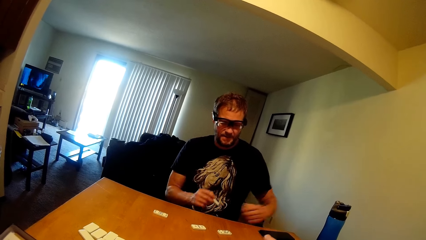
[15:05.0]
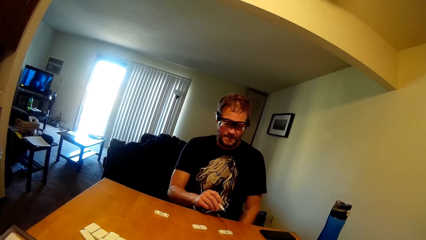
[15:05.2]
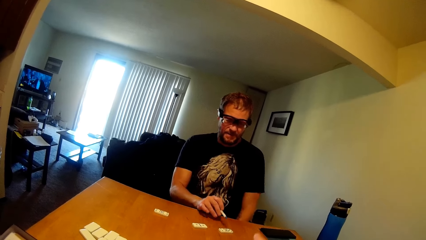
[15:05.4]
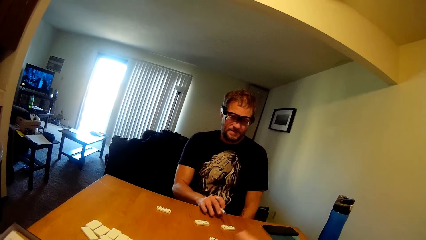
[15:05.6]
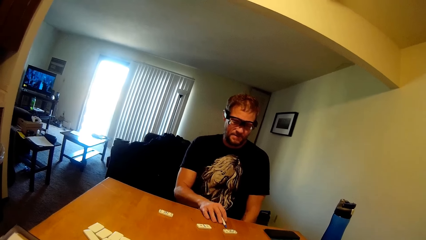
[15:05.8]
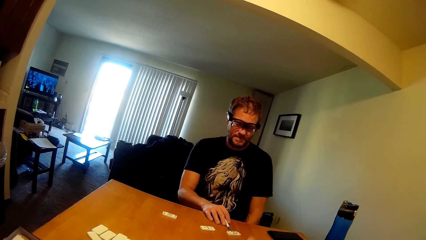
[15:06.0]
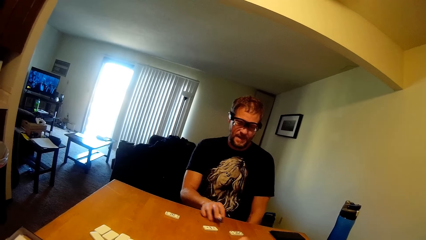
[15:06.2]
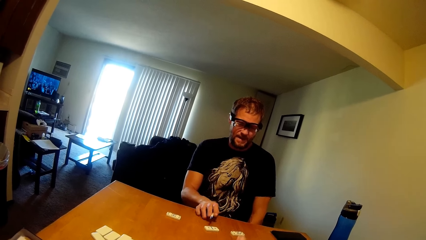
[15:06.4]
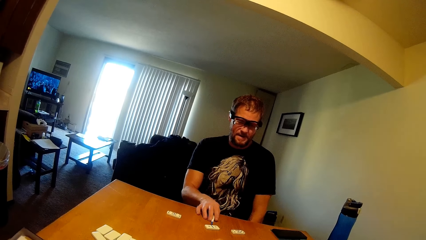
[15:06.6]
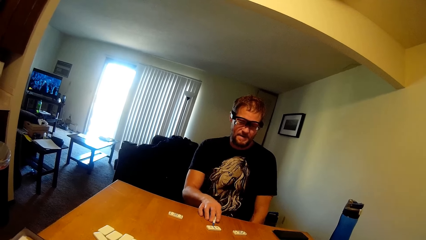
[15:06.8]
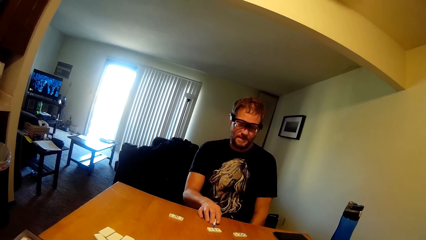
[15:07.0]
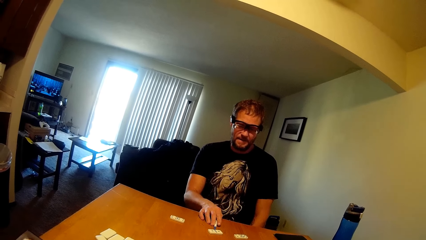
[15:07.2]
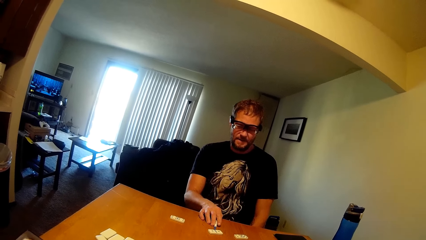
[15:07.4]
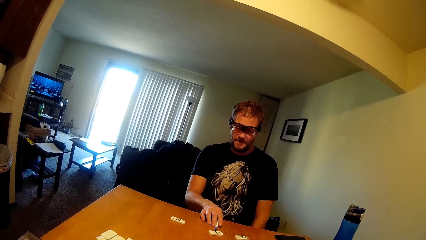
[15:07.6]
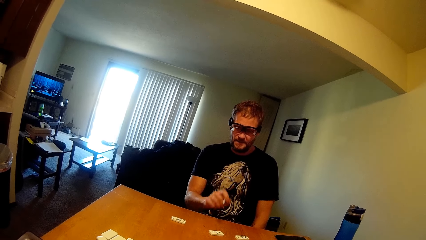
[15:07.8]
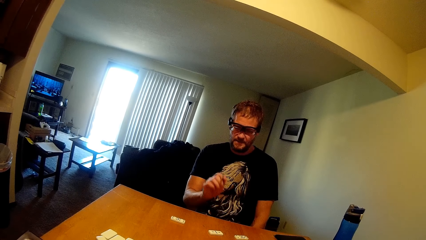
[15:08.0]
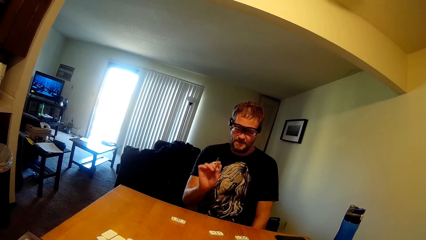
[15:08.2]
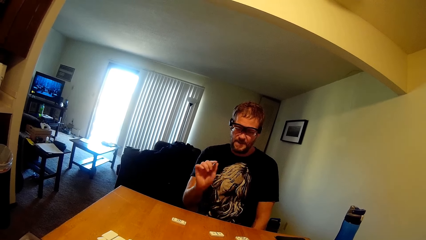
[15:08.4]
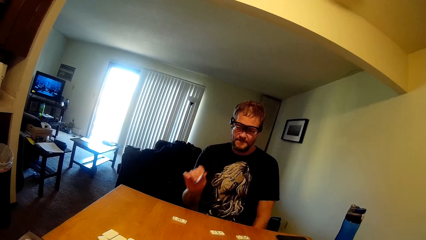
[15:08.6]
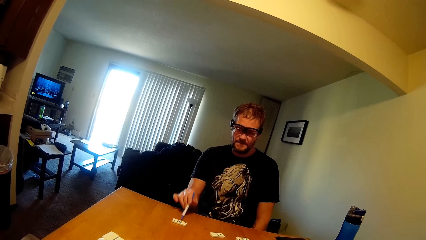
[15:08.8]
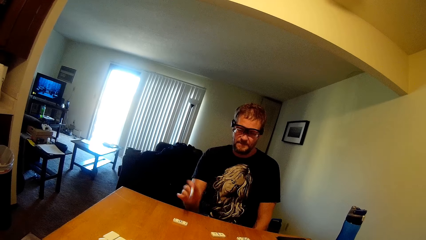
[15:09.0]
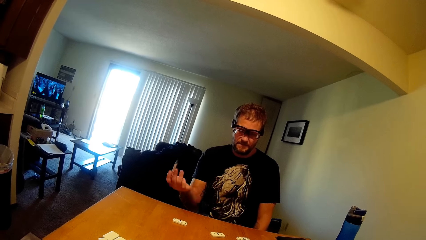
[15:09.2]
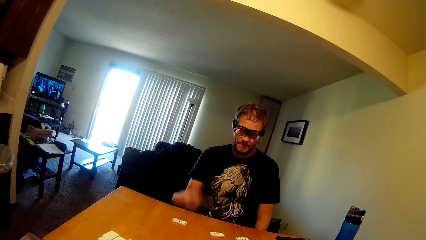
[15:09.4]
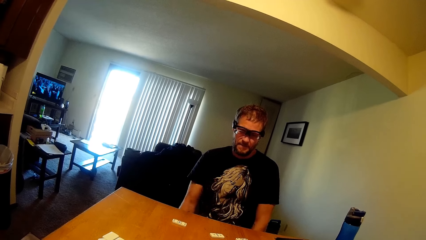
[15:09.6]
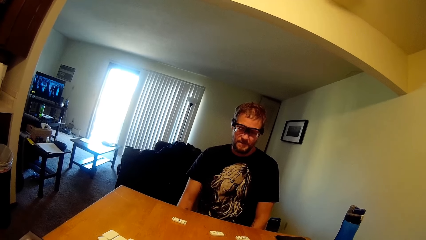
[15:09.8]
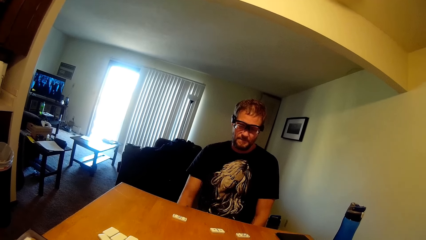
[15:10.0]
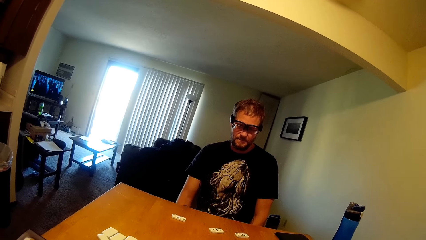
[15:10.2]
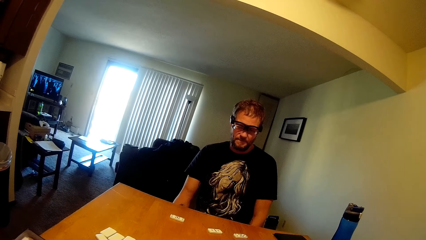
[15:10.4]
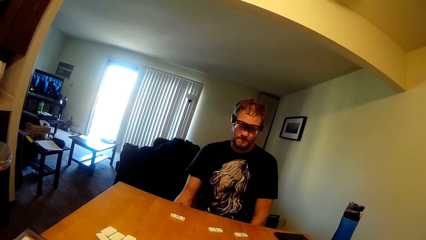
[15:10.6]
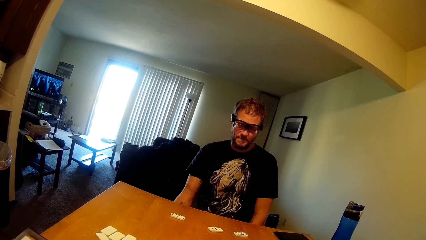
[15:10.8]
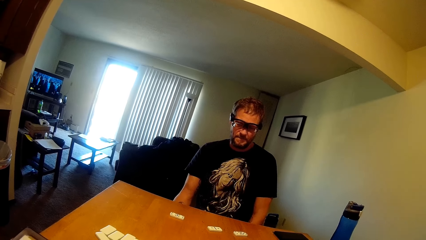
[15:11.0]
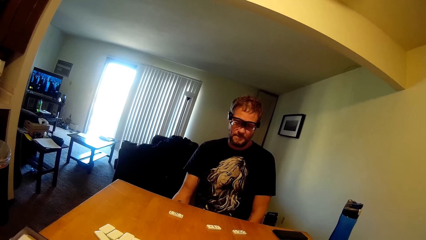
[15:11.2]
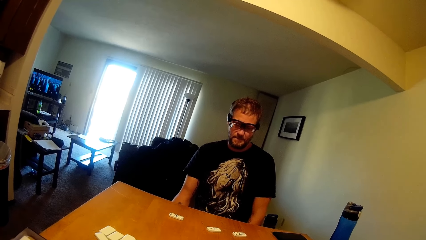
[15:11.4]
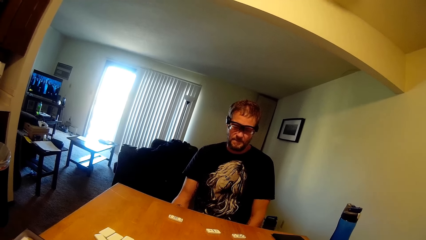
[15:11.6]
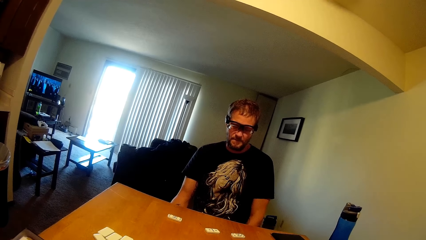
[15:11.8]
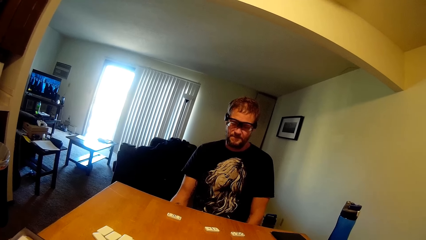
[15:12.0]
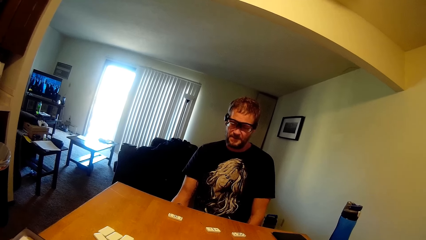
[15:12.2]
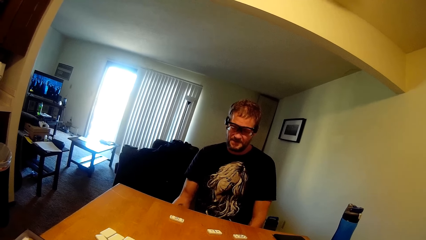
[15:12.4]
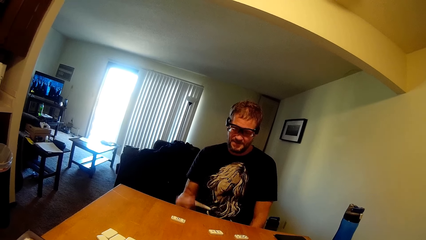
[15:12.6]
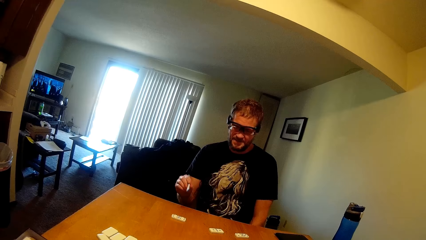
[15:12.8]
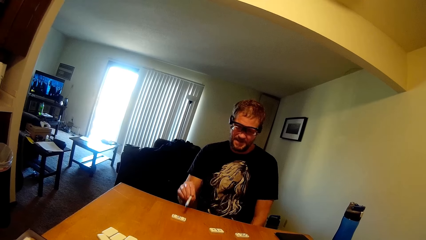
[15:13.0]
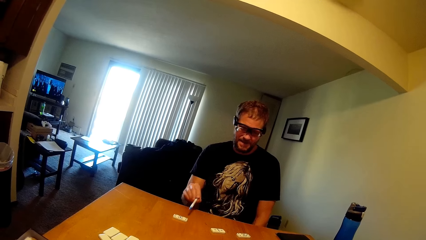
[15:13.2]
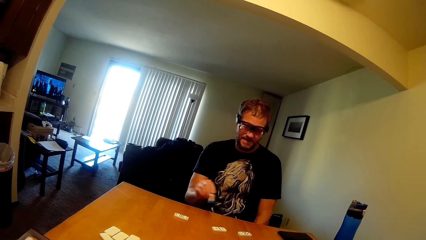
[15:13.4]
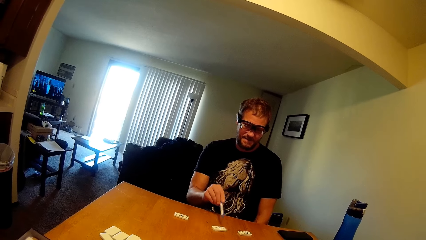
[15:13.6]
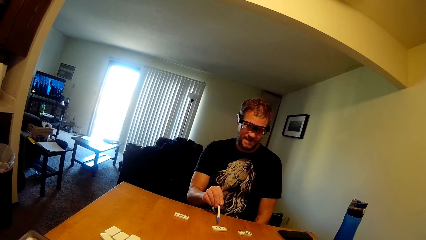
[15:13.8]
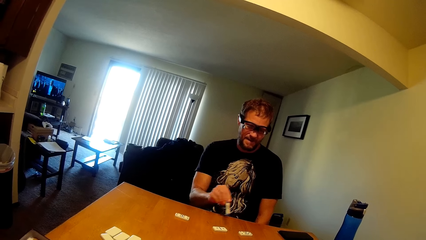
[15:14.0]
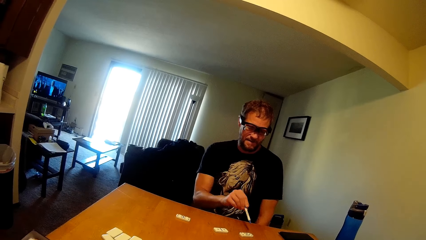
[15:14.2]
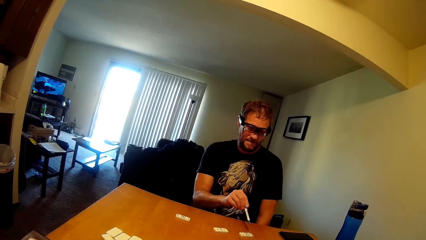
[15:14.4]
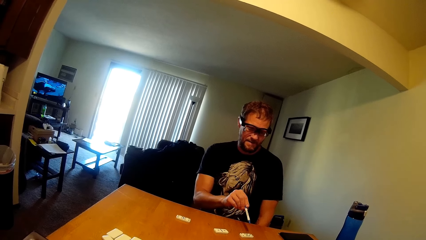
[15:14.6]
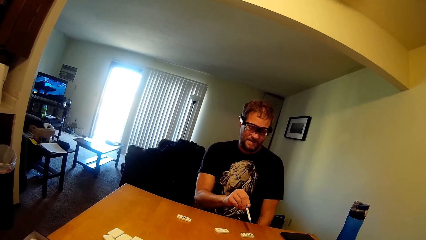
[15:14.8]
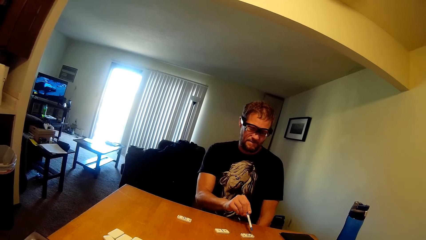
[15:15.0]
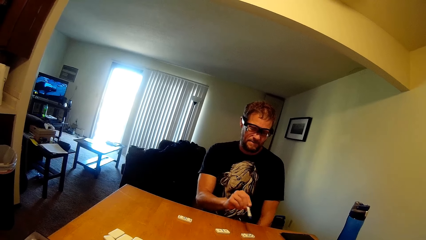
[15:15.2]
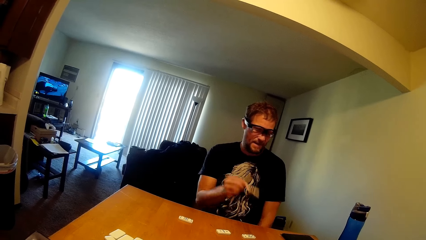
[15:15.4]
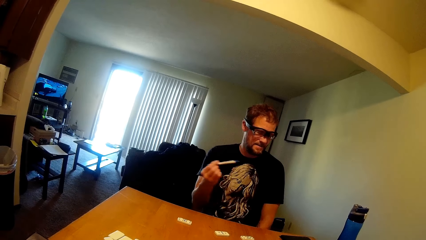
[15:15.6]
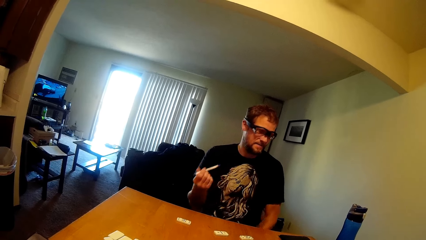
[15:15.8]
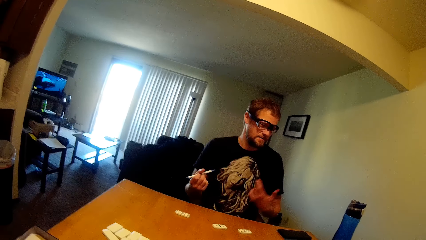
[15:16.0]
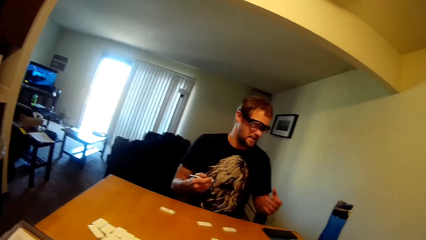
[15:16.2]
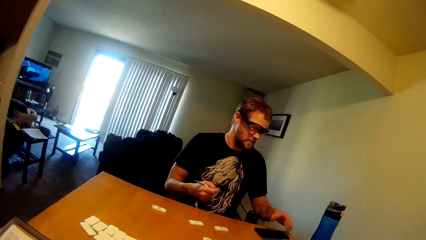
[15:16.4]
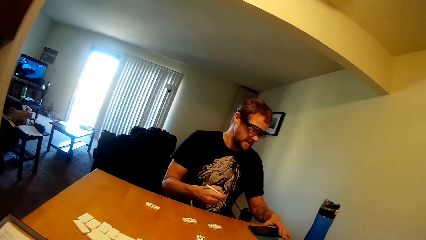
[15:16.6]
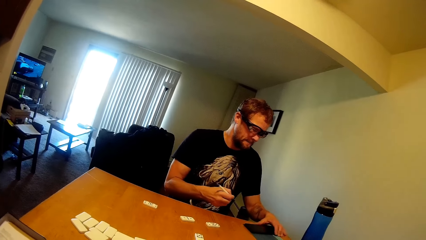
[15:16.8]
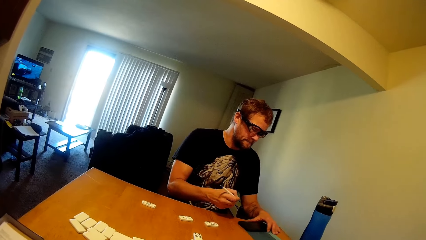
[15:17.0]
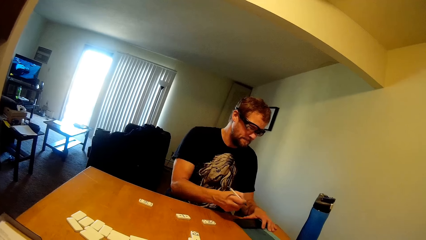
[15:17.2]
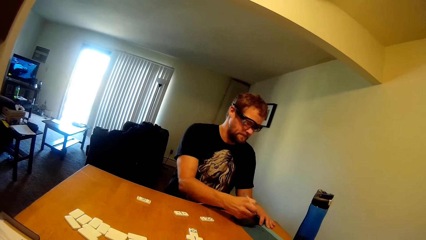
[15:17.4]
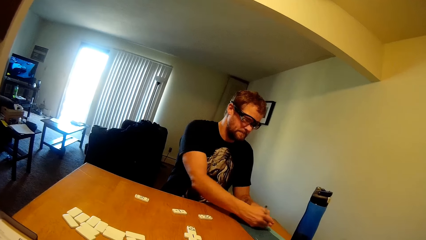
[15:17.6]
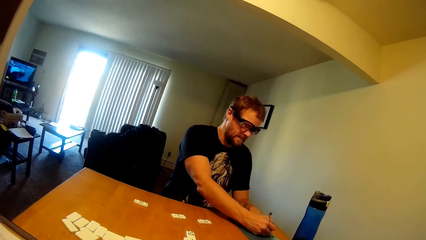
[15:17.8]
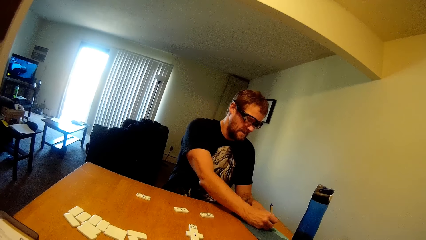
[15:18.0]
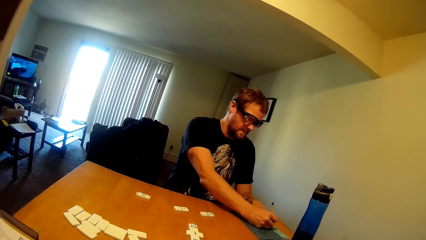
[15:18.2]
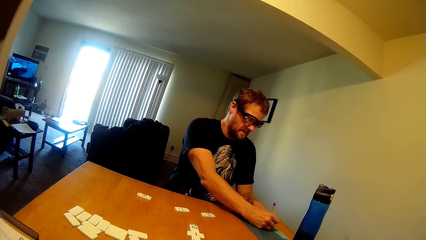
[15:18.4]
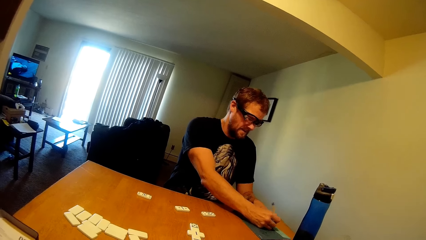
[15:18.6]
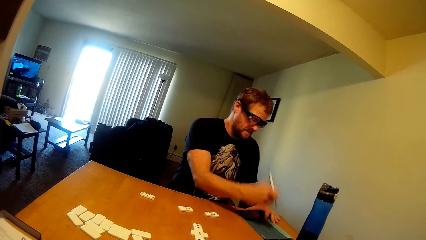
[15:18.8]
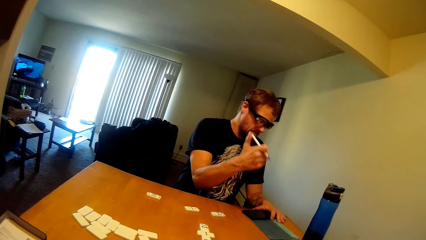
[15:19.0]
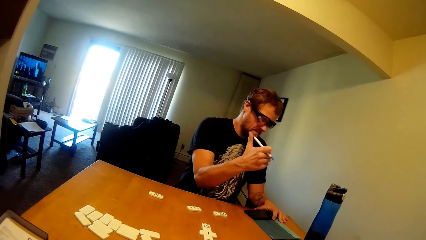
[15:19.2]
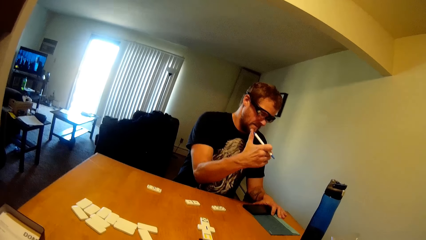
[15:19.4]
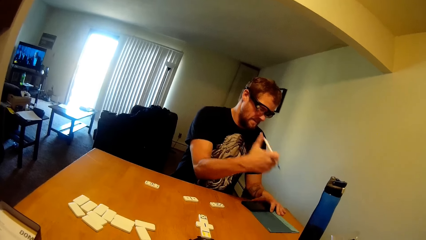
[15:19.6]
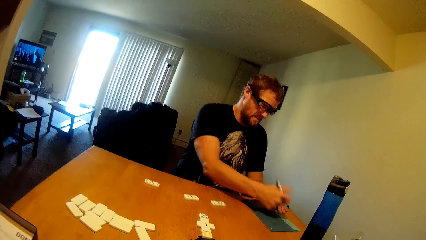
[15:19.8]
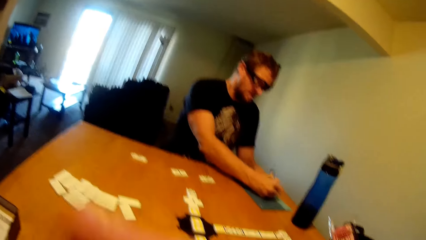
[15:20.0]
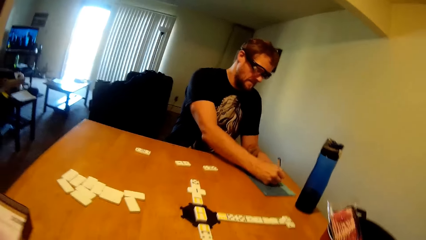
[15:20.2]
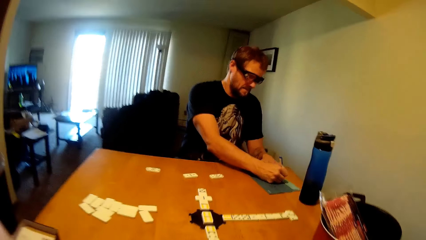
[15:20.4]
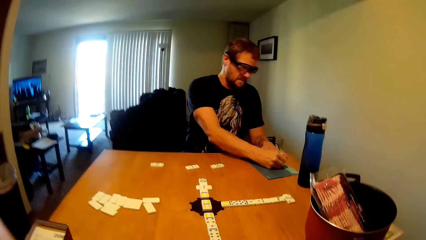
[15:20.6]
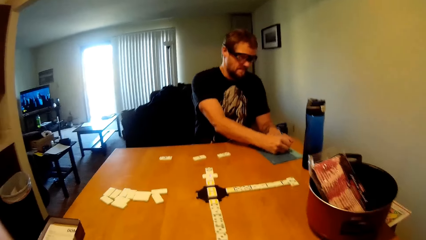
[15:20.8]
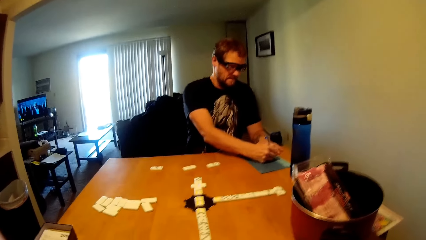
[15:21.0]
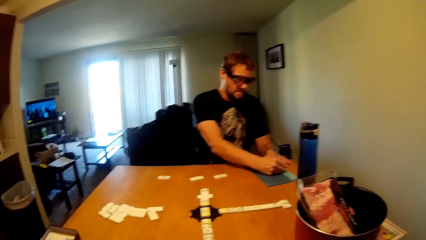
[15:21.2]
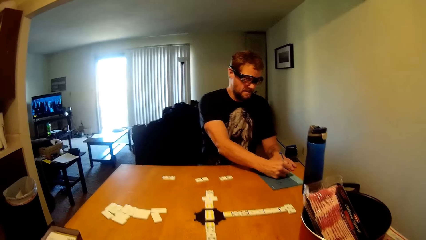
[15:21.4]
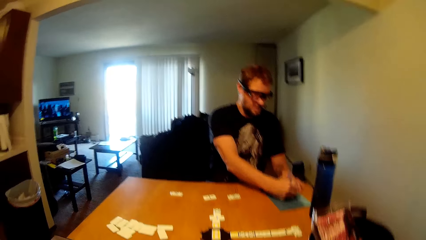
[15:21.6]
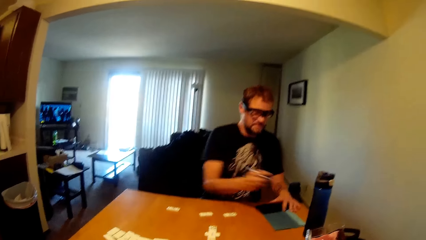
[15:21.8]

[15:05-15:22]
A man puts the phone on the table. The man counts the domino with his pen in hand. He writes on a paper using a pen.
